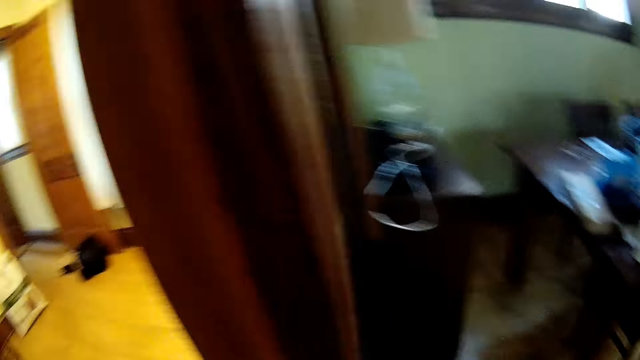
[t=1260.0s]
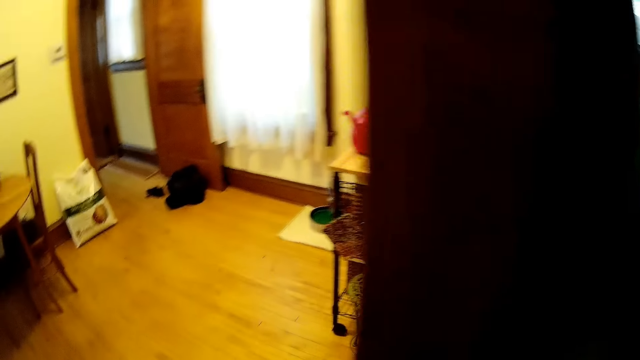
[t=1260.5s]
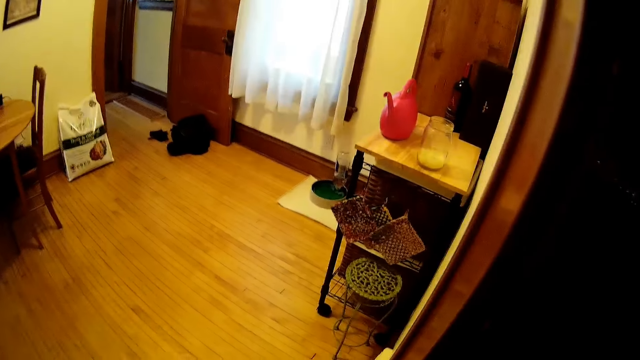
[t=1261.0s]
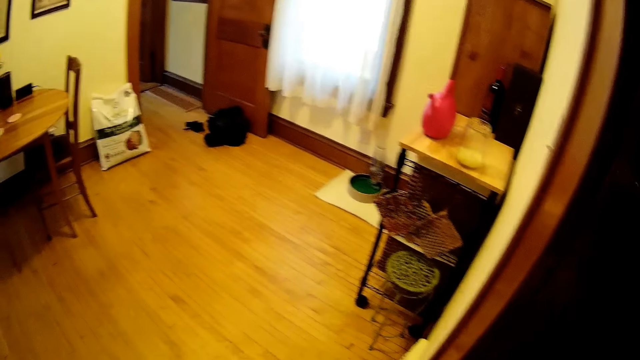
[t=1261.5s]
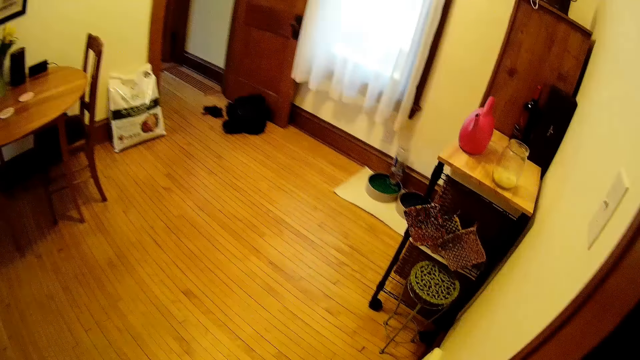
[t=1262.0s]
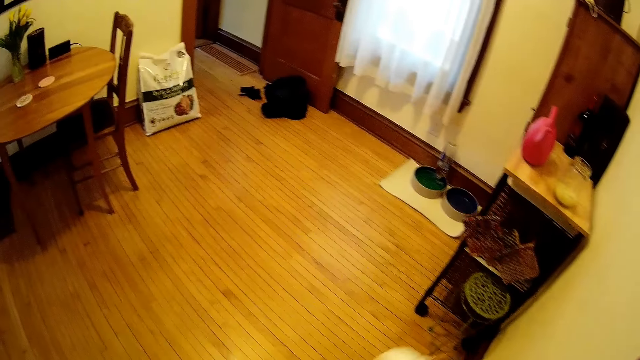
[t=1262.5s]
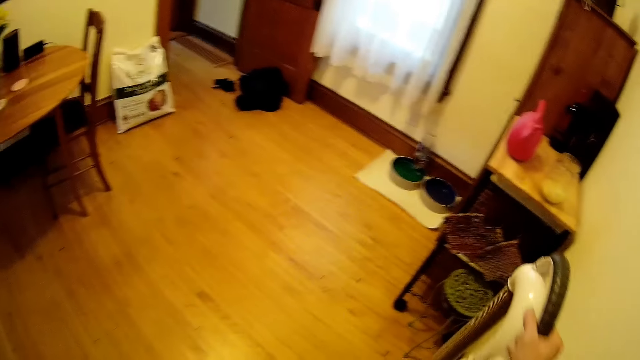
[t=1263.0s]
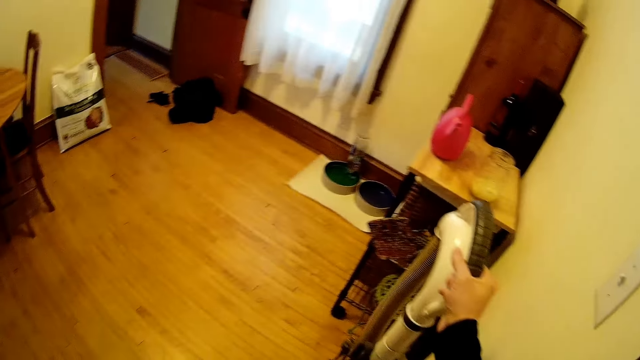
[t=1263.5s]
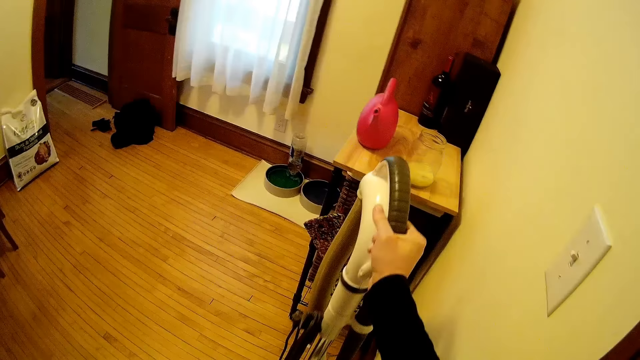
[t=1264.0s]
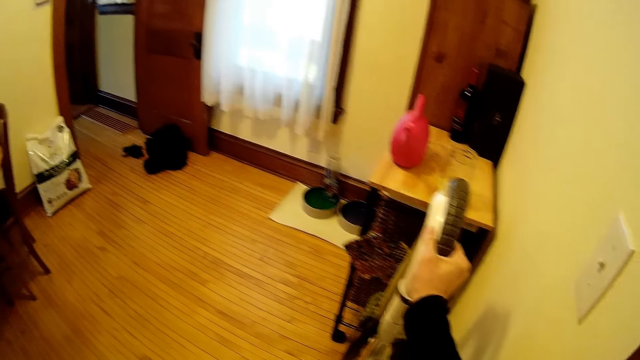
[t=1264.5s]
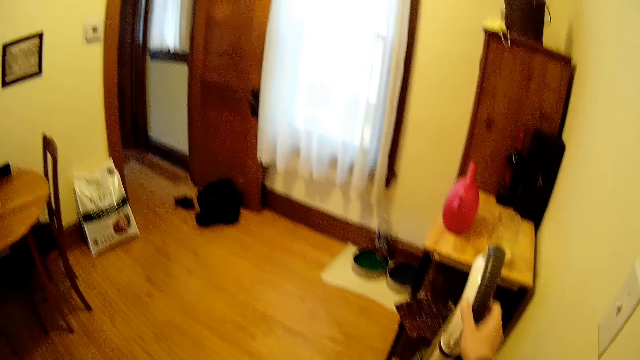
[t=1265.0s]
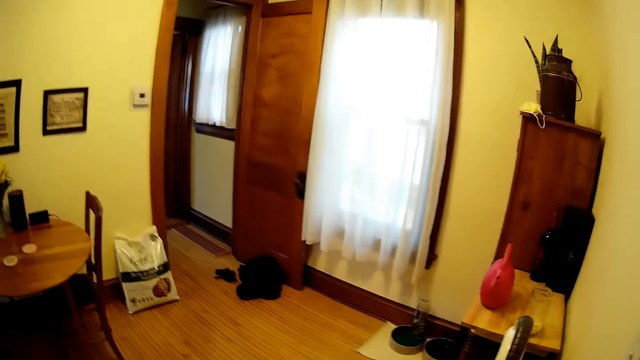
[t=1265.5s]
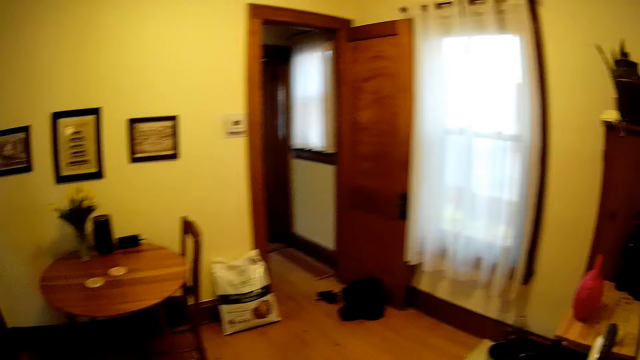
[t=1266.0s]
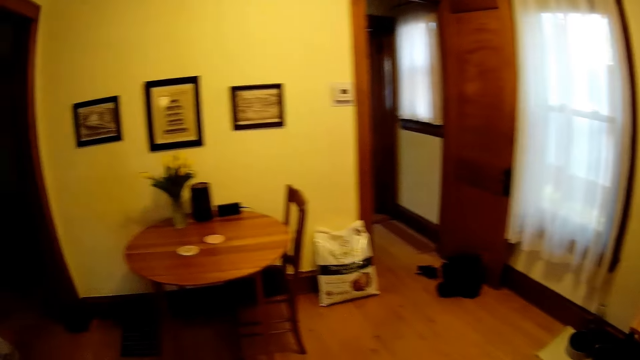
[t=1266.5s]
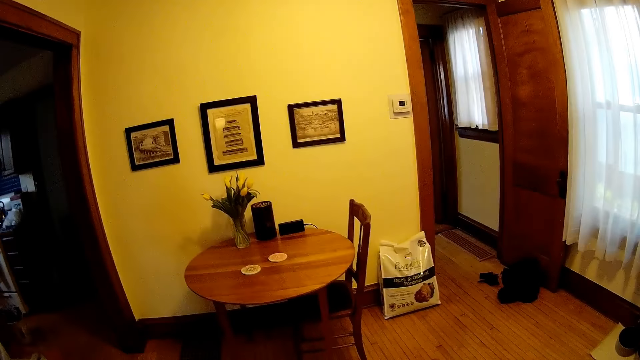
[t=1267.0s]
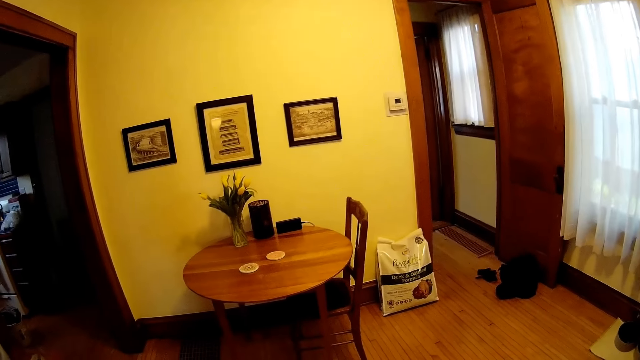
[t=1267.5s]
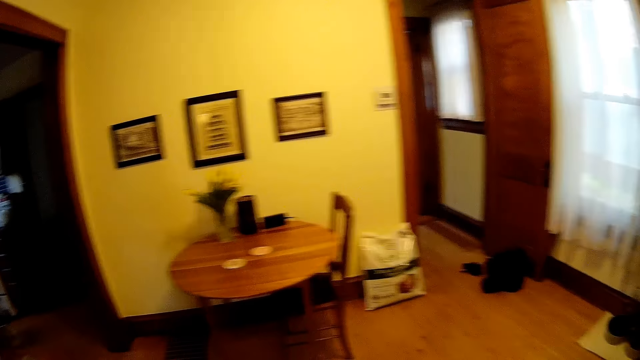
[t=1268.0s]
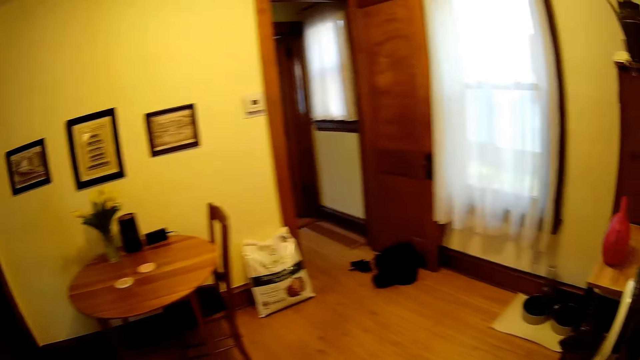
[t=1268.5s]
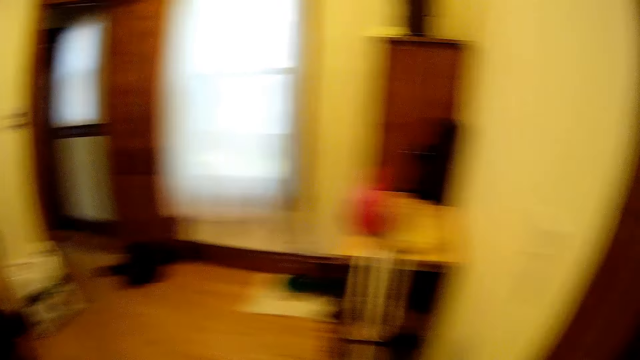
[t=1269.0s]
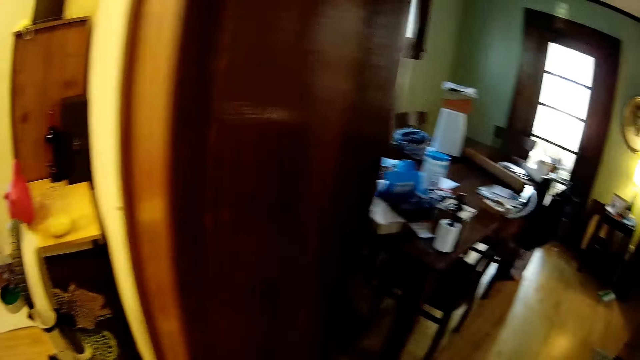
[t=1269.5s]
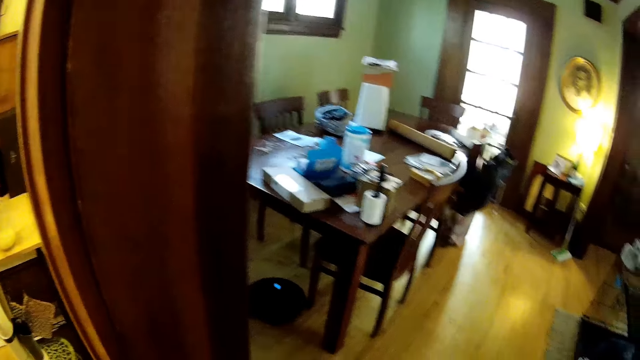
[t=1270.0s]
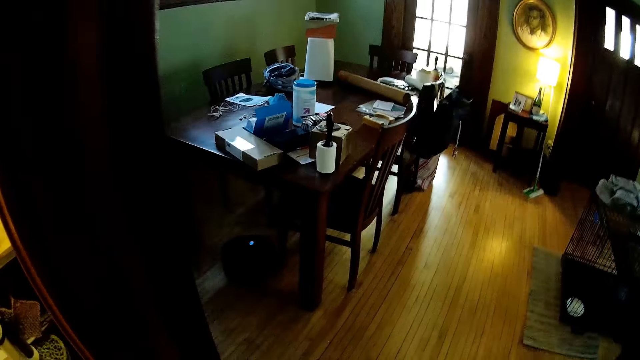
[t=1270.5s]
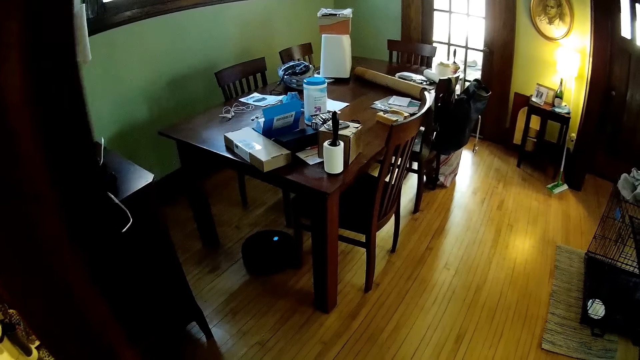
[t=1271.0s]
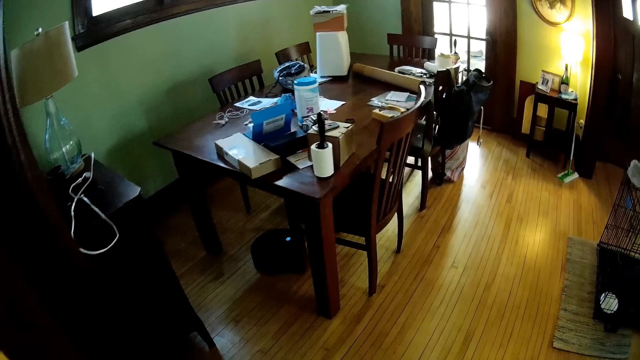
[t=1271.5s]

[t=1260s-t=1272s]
The camera wearer walks around in the house. He adjusts the position of the vacuum cleaner on the floor with his right hand. He looks around in the house.

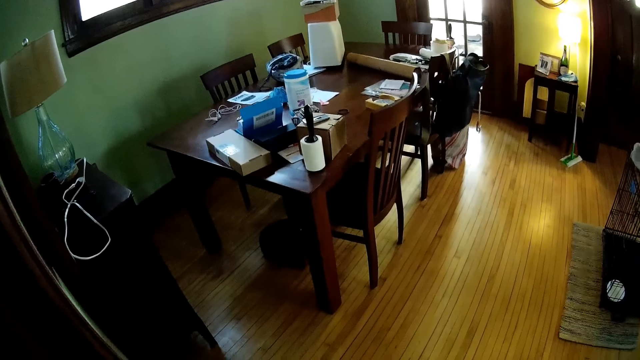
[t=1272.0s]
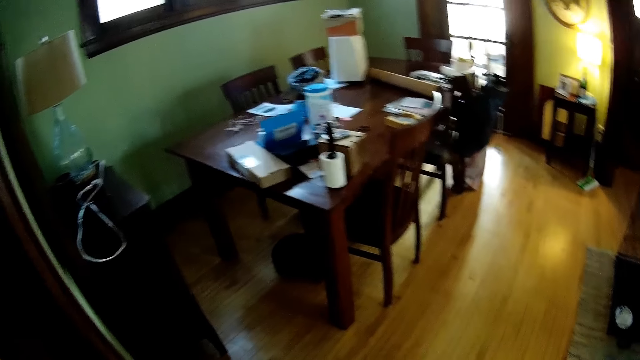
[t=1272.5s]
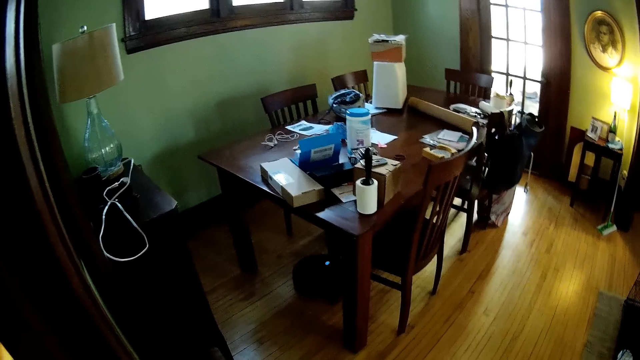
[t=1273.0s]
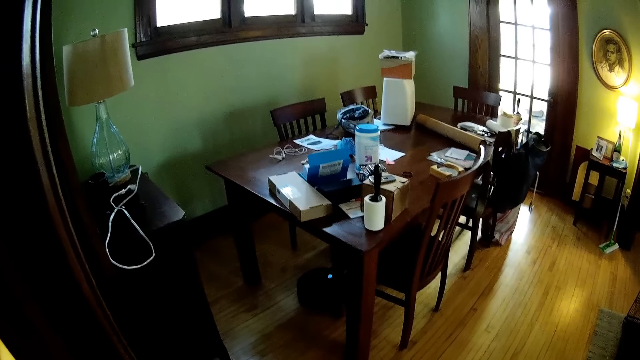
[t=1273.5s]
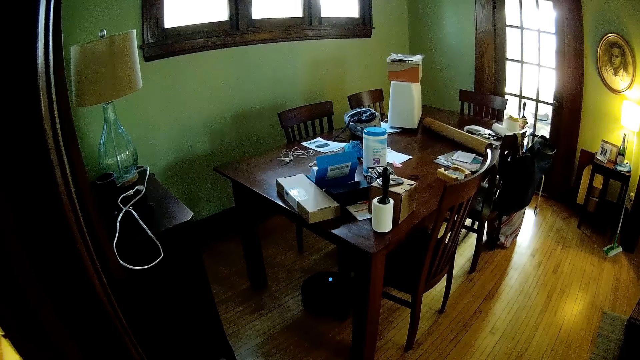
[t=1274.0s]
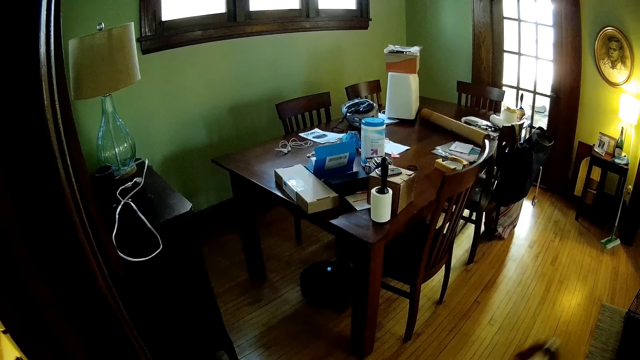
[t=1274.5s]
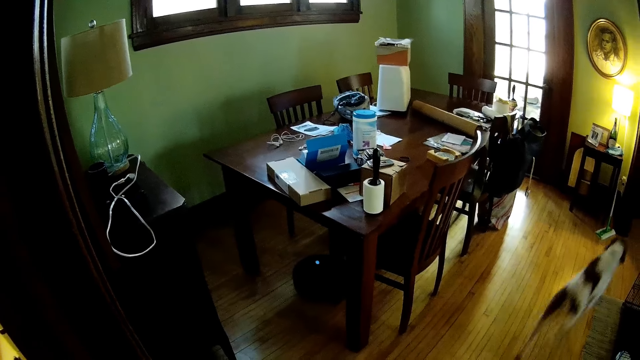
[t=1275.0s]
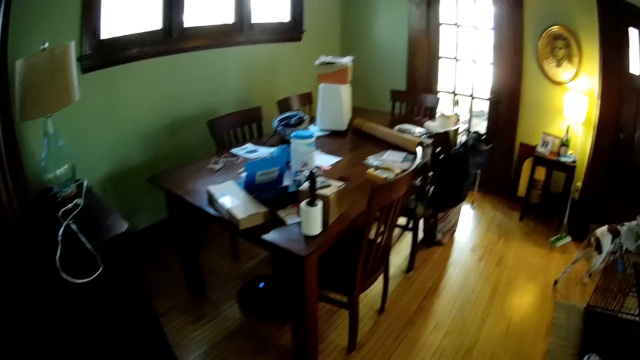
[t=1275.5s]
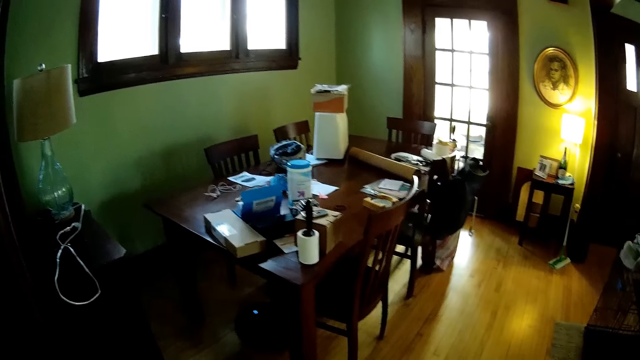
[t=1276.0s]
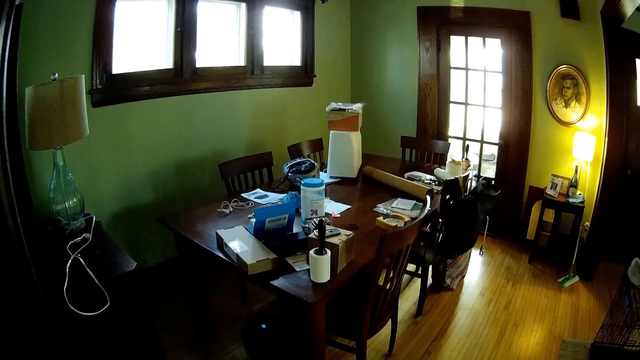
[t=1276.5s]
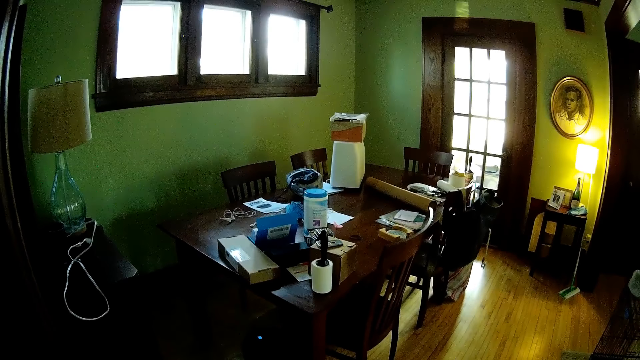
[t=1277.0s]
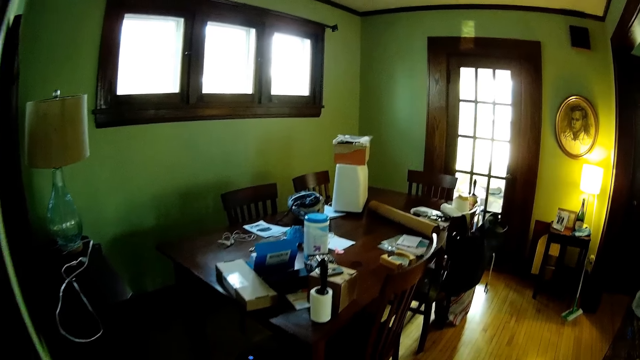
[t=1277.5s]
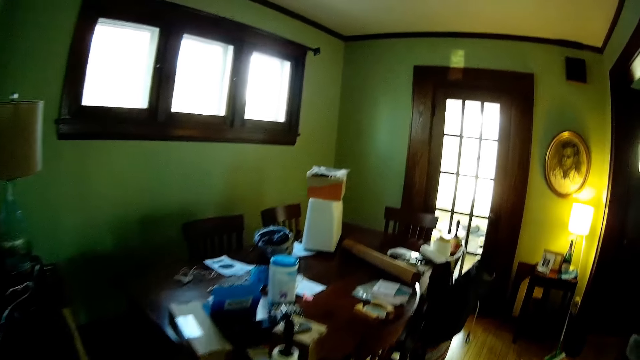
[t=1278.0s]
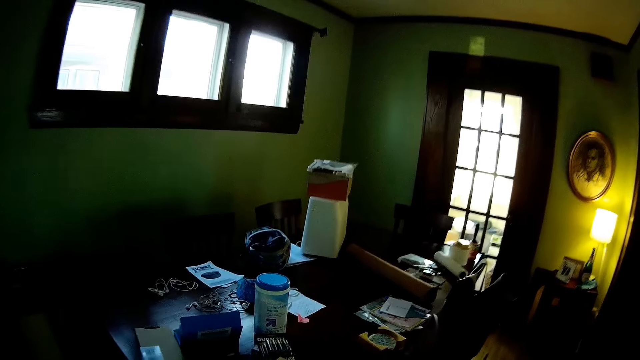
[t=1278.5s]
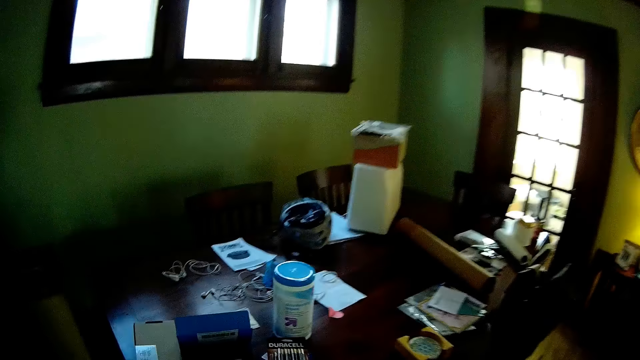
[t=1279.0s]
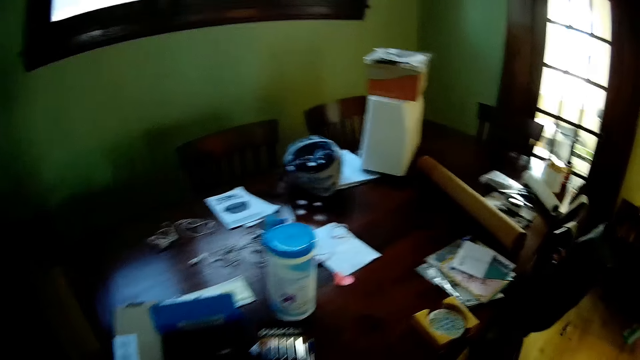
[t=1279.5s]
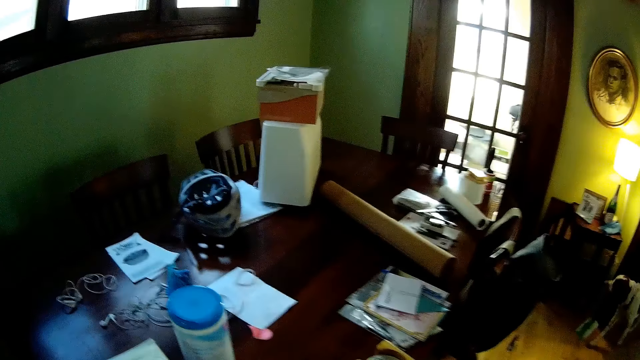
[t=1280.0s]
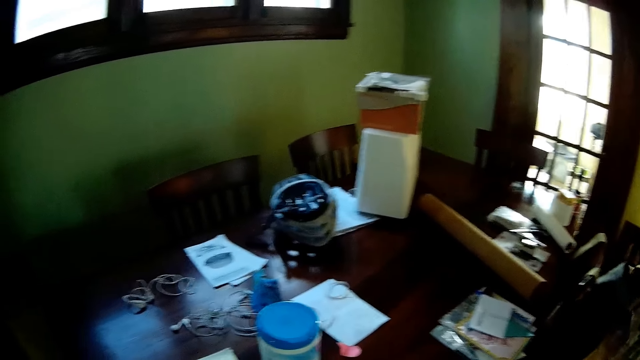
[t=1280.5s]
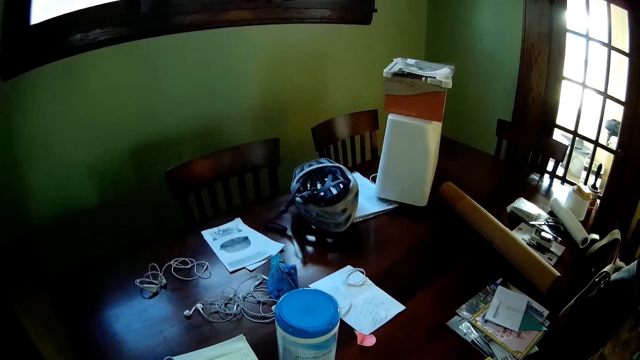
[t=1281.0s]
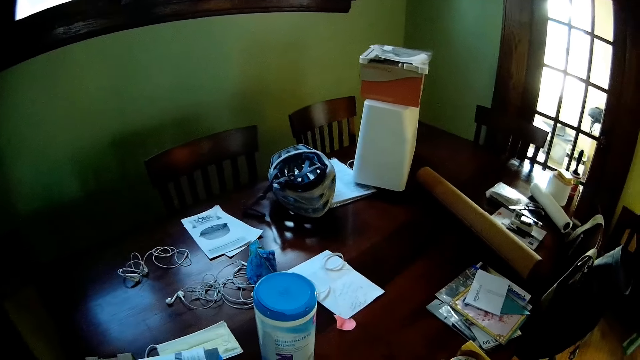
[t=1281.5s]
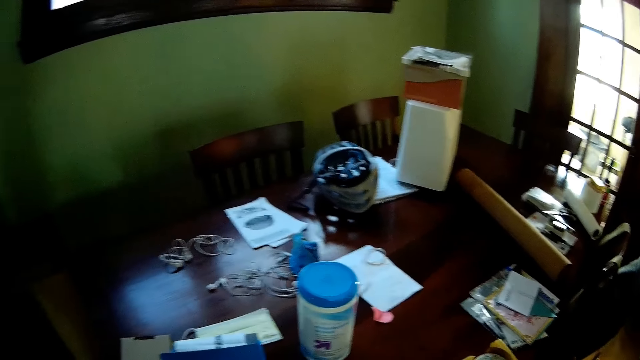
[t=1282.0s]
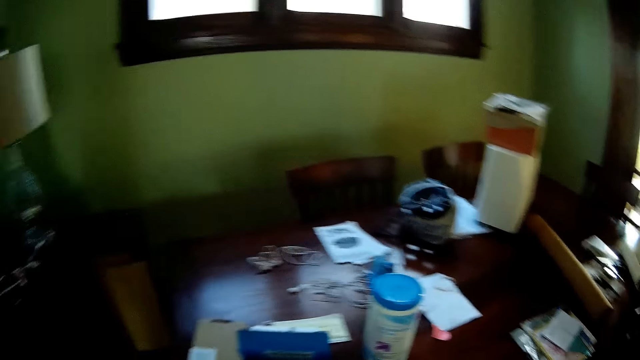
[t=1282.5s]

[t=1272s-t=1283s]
The camera wearer walks around in the house. They look around on a table.
